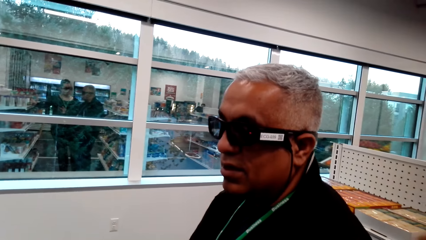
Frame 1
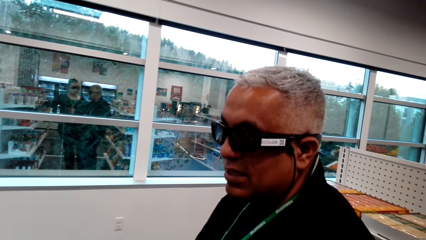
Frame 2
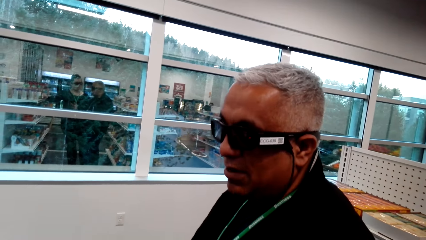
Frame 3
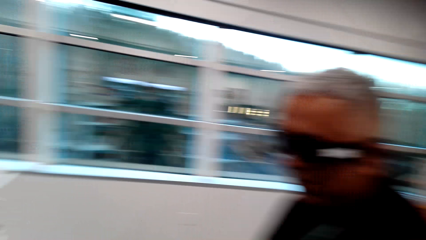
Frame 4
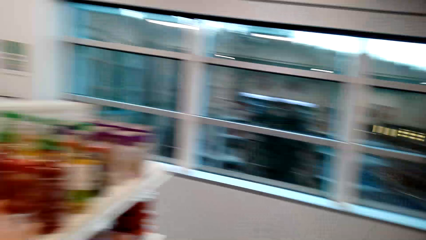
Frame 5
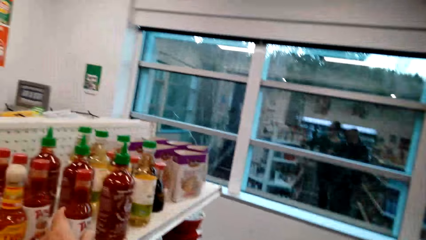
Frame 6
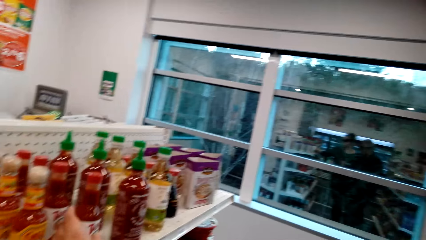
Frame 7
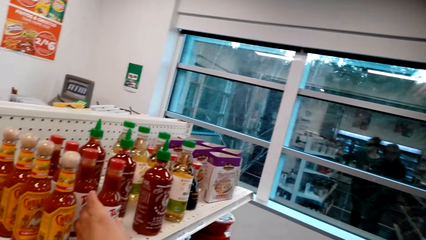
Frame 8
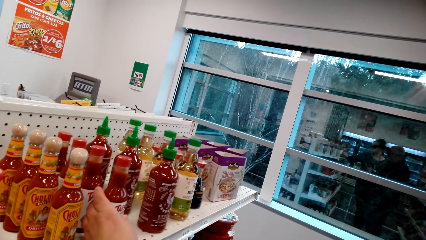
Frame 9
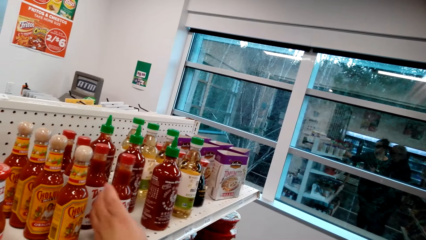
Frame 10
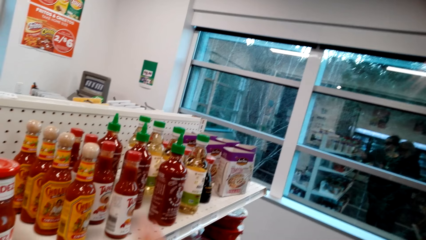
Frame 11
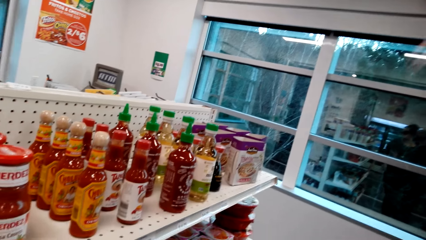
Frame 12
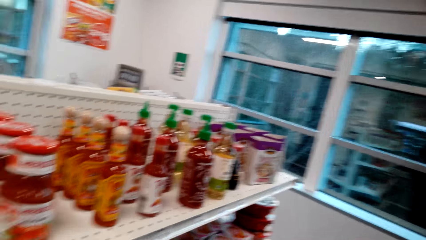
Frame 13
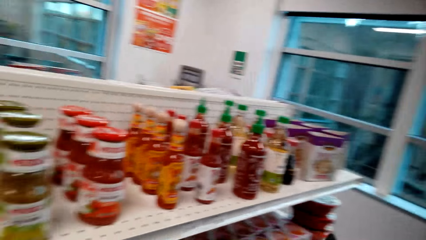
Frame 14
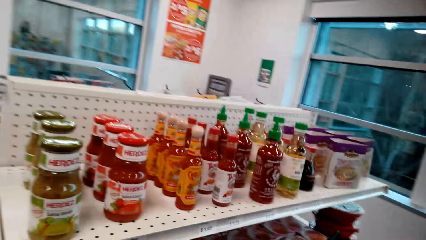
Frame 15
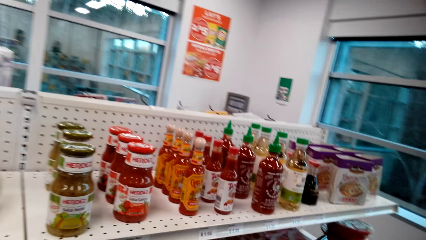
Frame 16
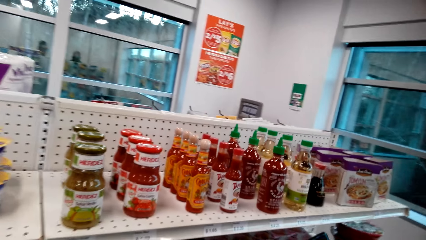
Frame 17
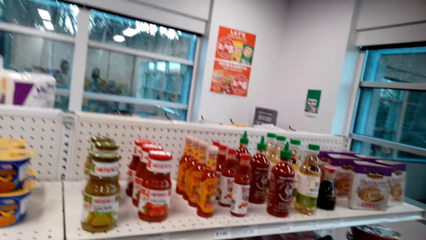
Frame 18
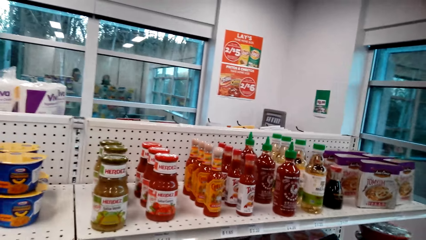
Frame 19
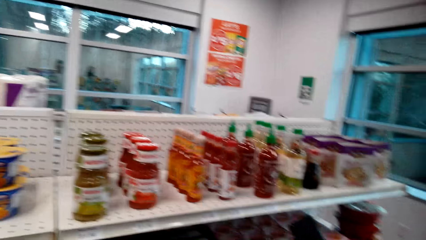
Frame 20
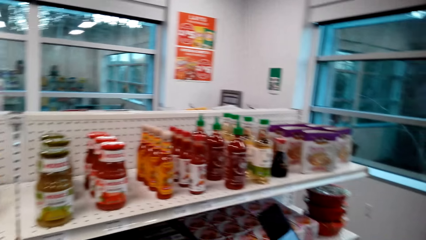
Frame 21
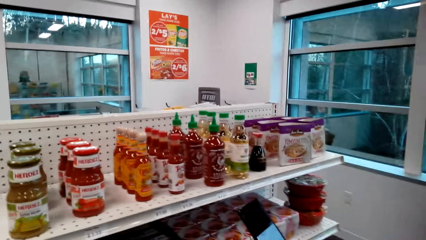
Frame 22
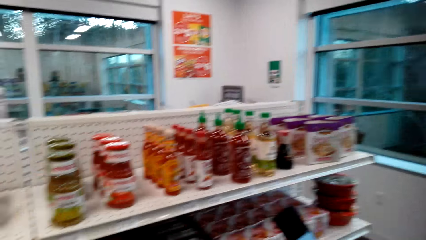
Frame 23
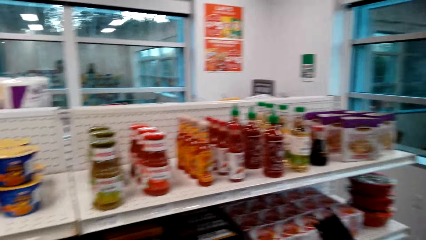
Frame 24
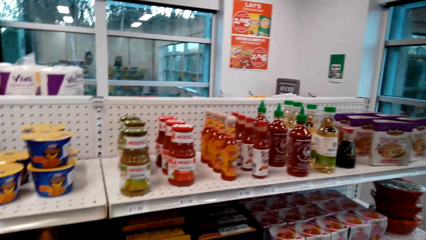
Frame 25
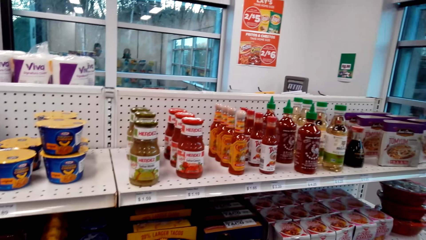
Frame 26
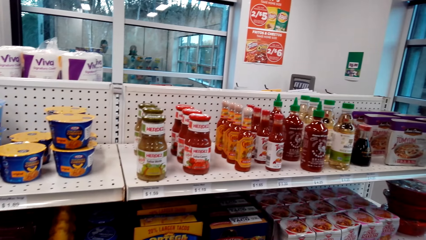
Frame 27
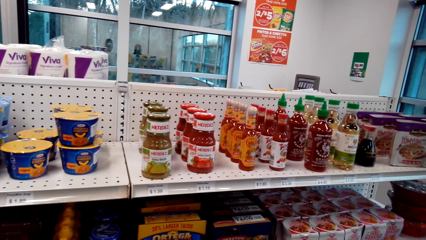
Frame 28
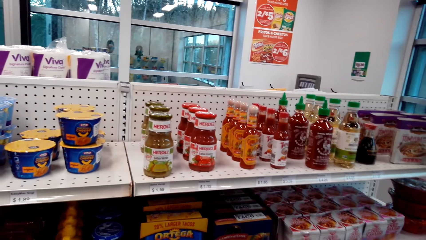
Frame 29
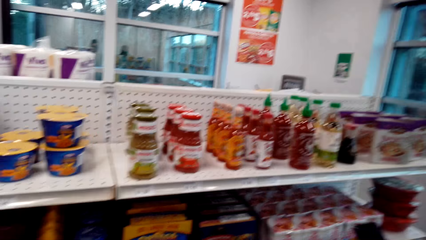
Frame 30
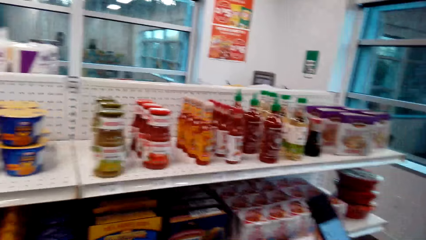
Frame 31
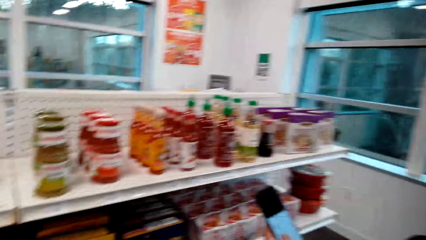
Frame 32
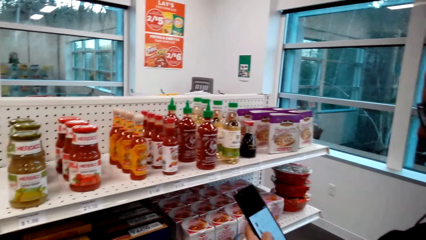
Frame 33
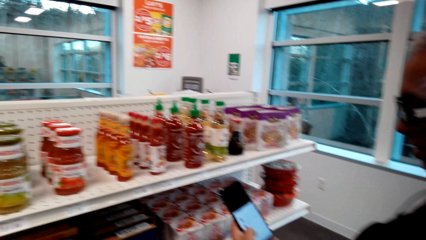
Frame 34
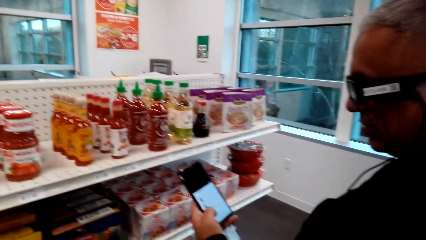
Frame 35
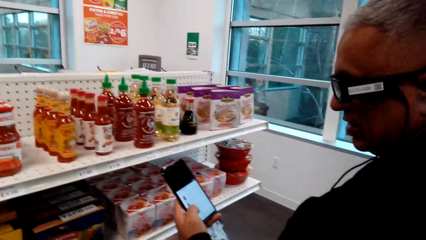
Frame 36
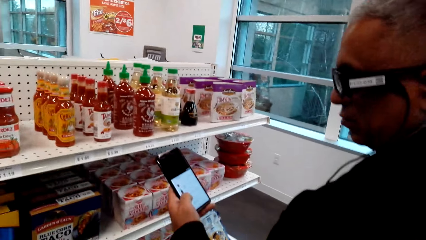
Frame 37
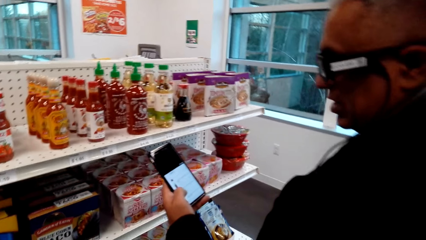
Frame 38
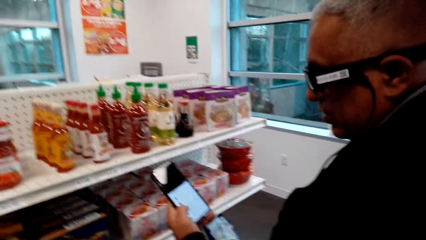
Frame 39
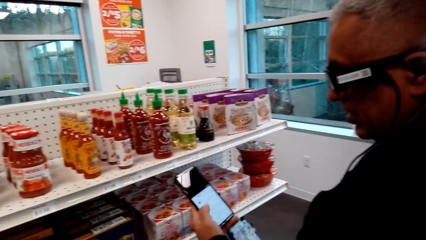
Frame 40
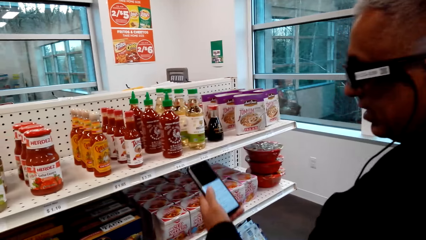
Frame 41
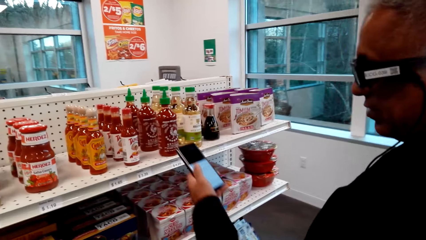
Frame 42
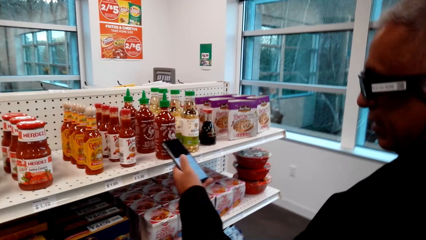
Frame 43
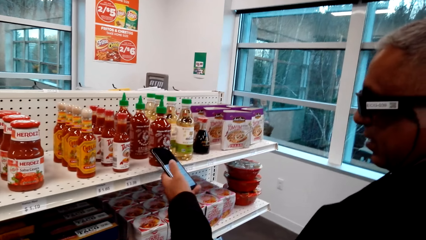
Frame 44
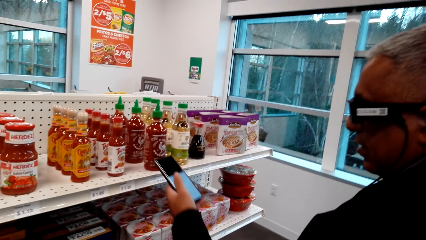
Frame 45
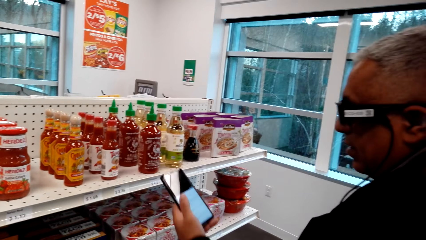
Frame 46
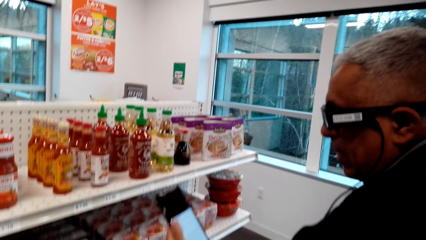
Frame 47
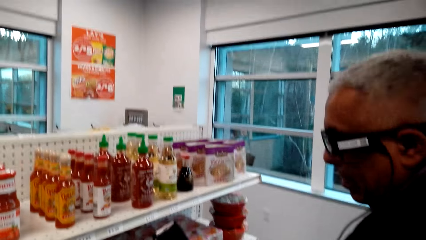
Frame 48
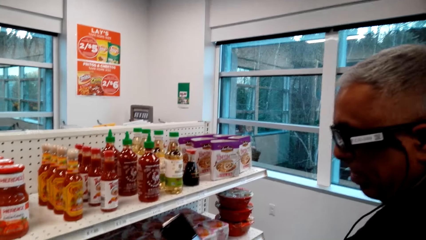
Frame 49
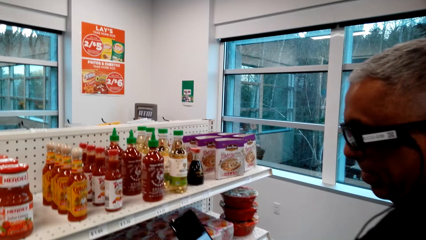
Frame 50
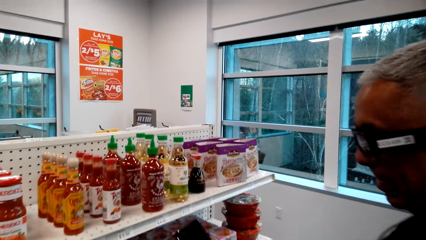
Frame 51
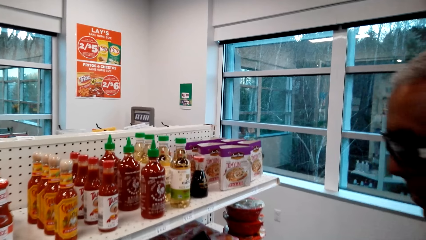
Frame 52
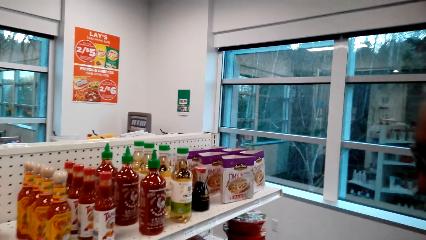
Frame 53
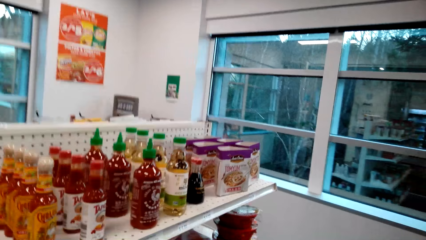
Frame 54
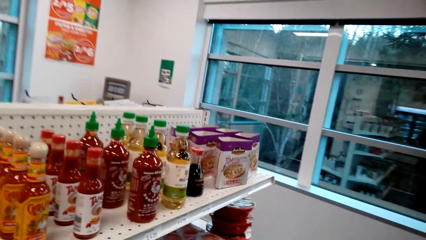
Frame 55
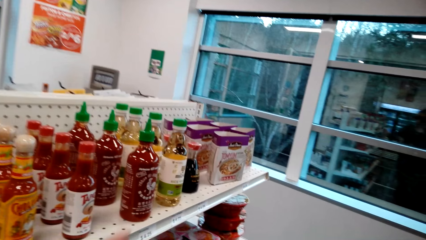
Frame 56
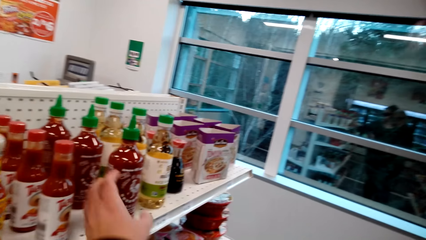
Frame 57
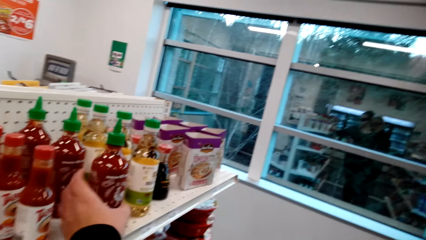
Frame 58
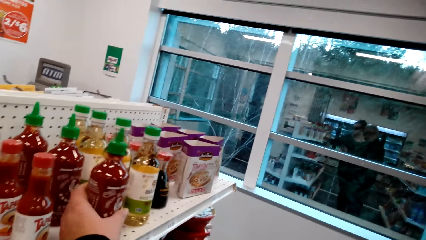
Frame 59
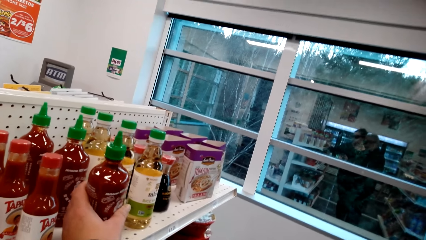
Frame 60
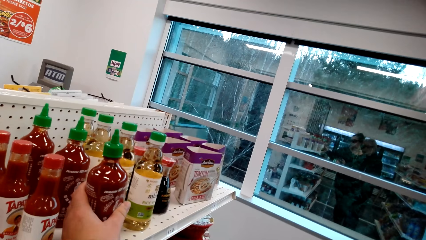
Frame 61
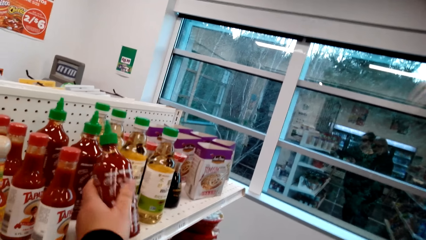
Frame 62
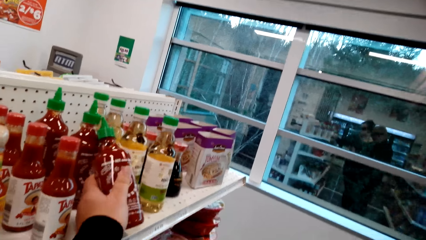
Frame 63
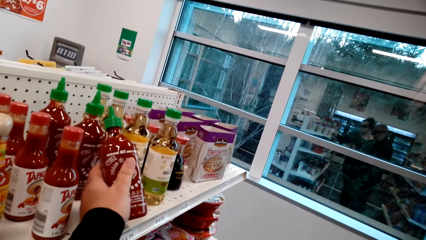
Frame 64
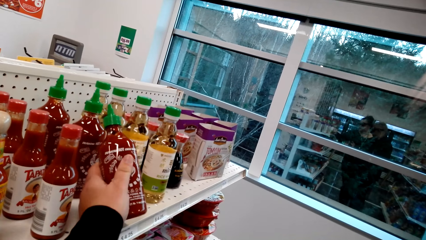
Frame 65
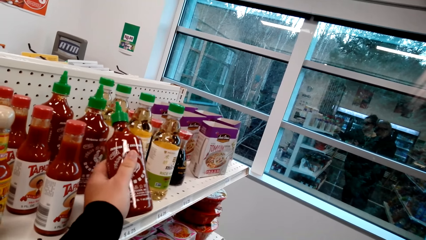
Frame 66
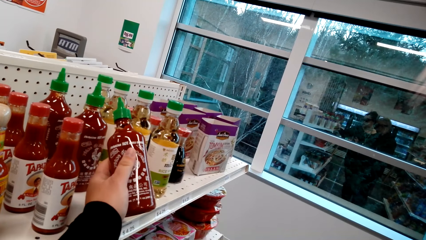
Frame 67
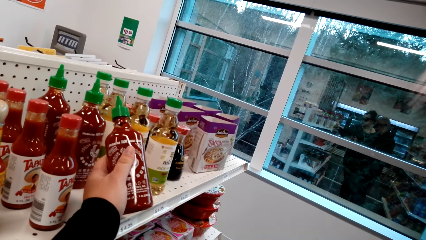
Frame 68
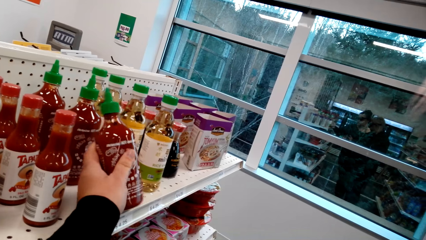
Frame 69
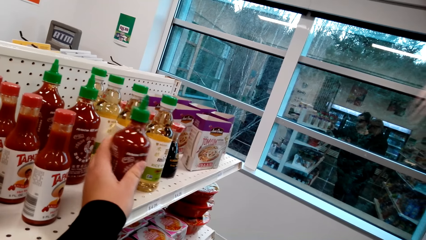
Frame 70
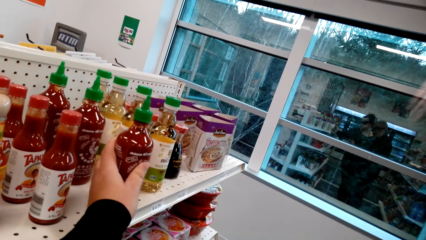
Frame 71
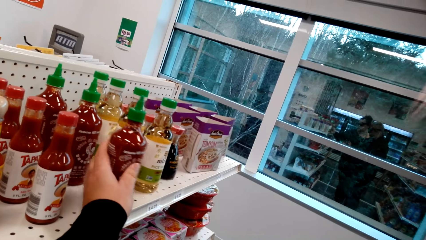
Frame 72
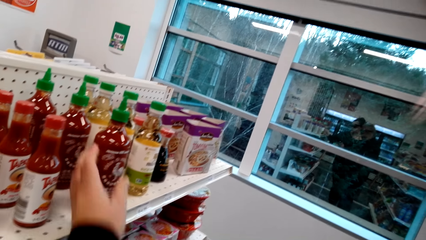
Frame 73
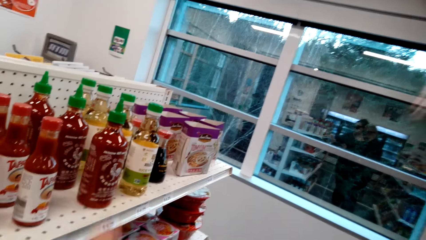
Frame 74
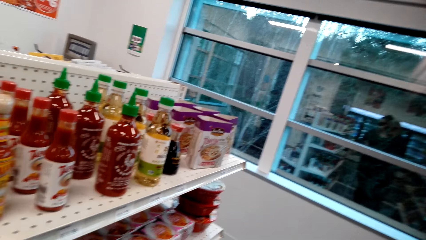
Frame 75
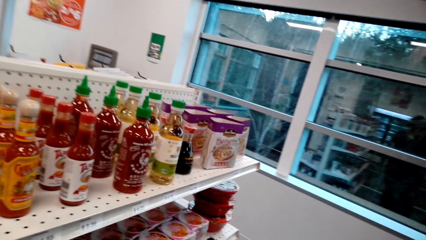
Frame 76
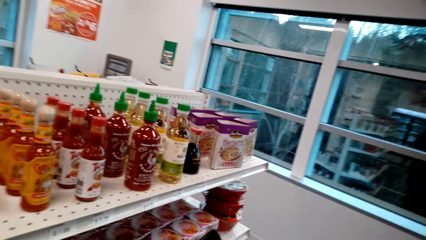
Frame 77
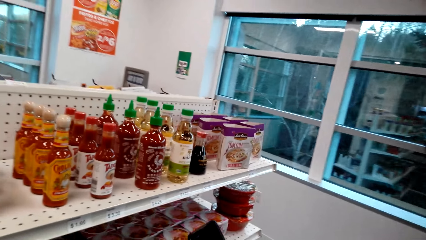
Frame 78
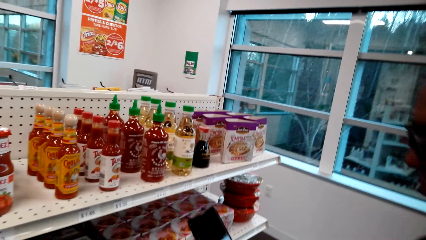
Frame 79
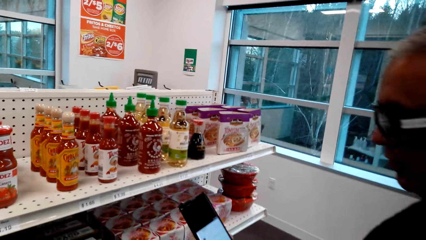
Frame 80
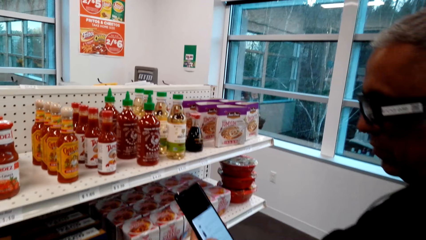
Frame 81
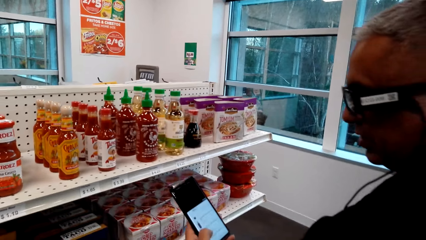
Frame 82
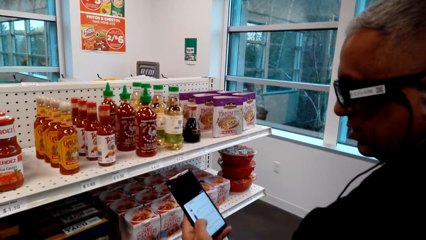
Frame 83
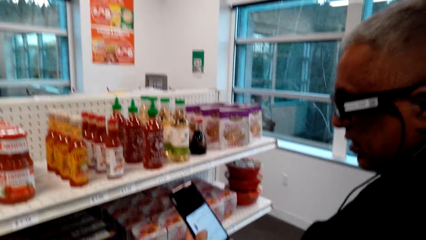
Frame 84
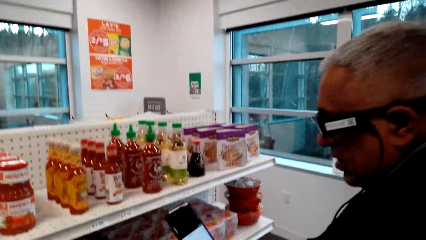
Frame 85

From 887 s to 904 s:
A man stands in the store. The camera wearer holds a bottle of sauce on the shelf. They check the chili sauce. They talk to the man. The man holds a phone in the store with the left hand. The man uses the phone and talks to the camera wearer. The camera wearer talks to the man. They hold the bottle of sauce on the shelf. They check the chili sauce.
